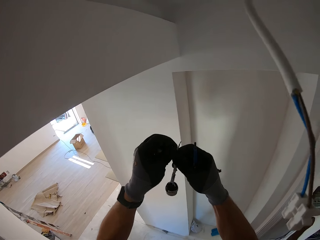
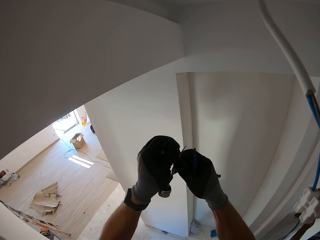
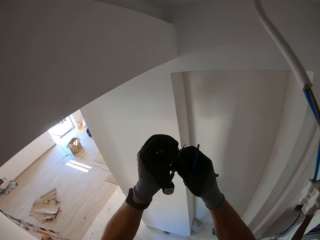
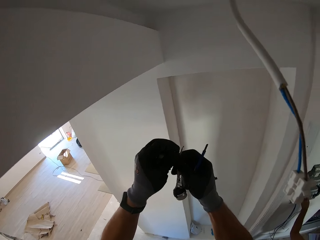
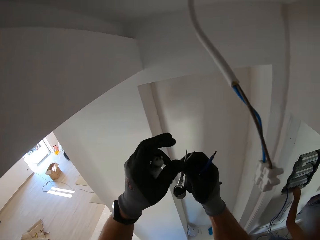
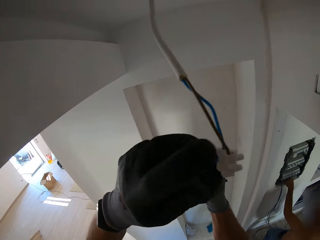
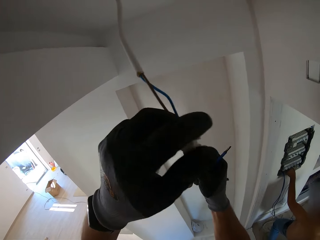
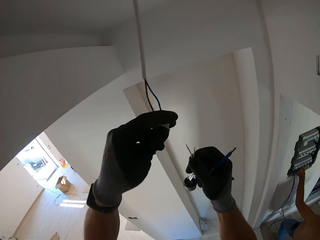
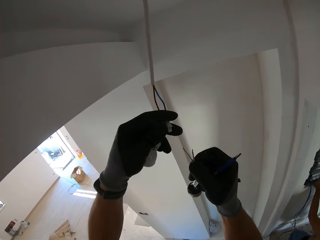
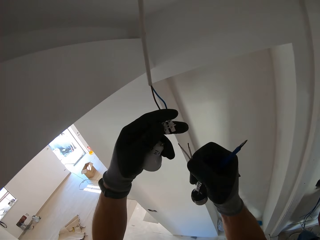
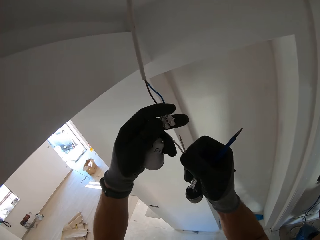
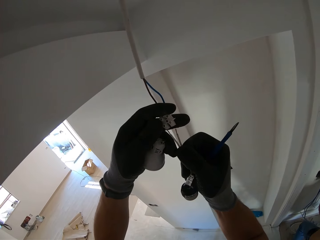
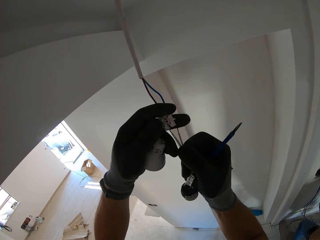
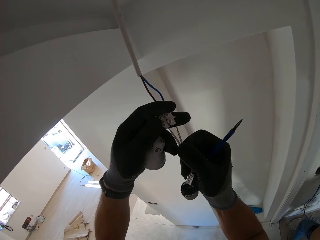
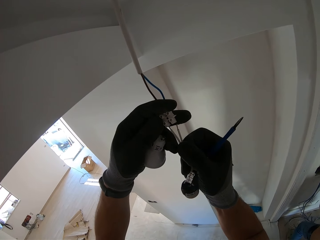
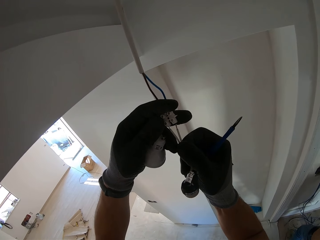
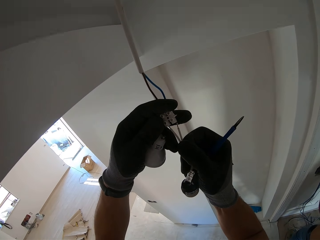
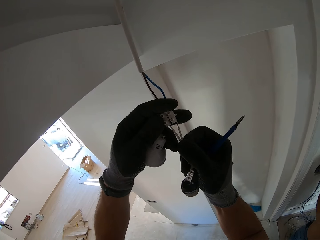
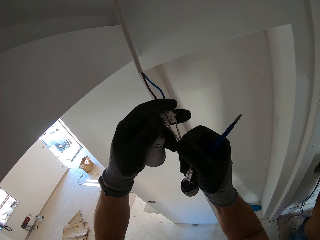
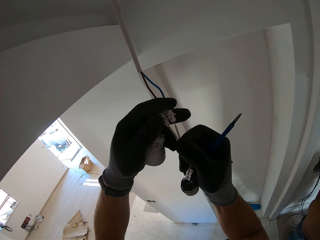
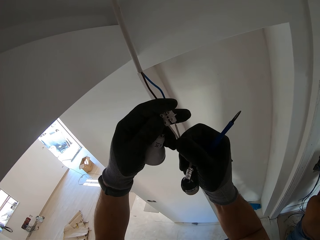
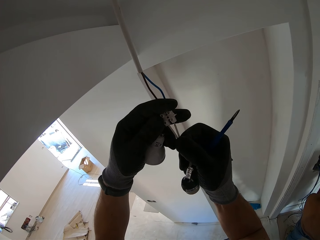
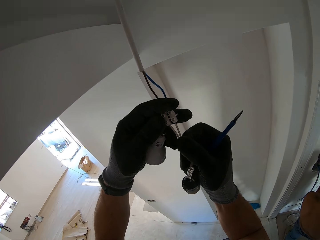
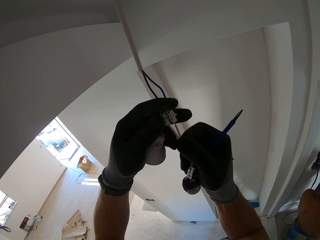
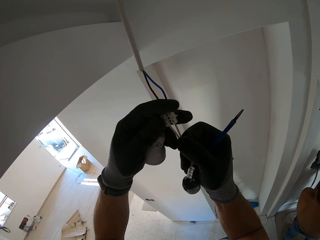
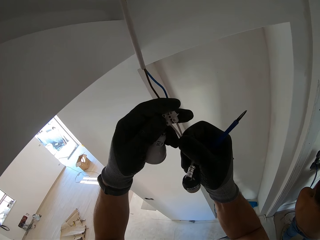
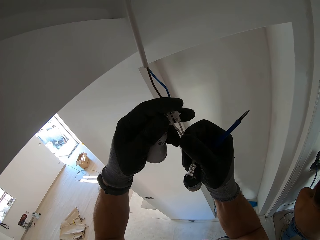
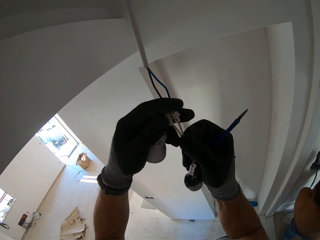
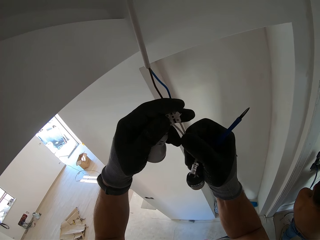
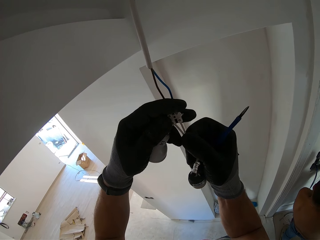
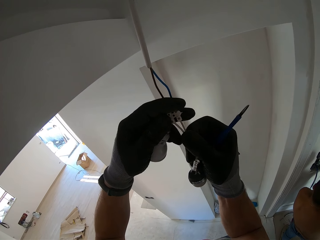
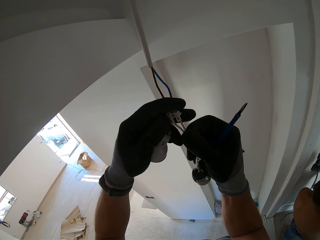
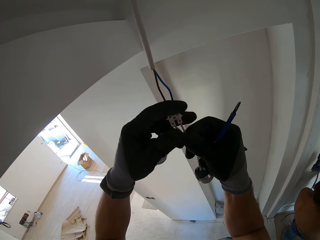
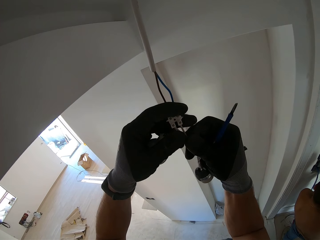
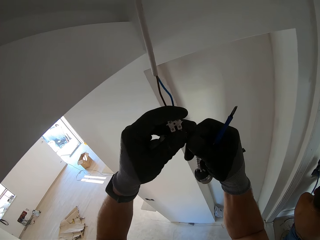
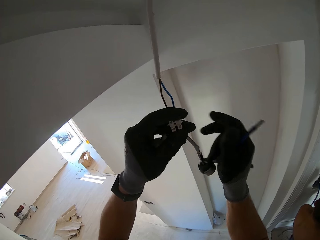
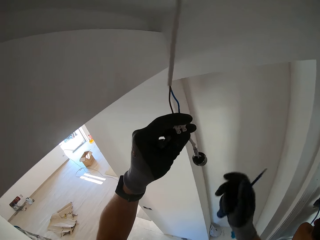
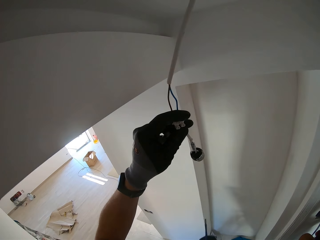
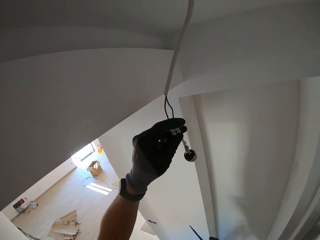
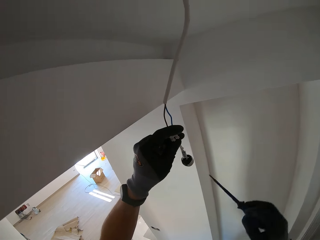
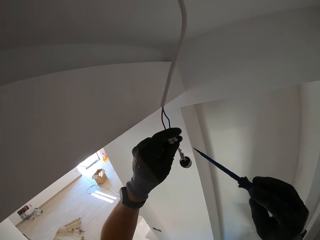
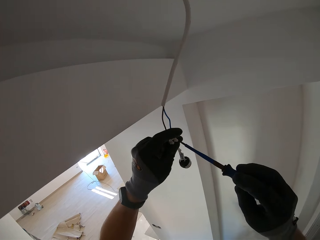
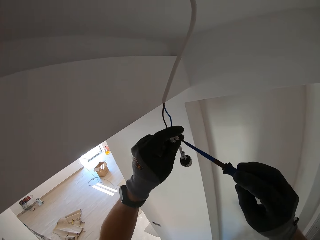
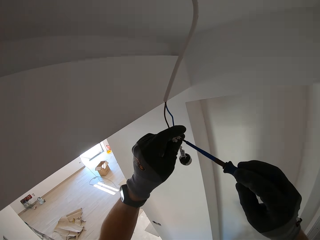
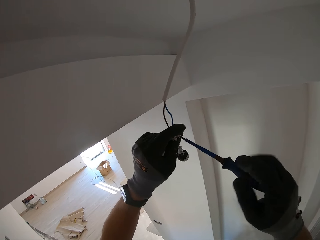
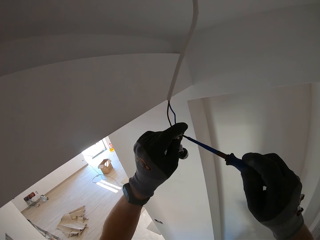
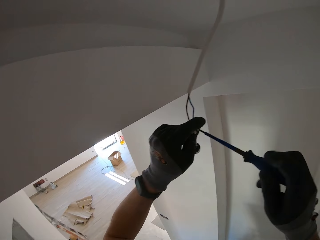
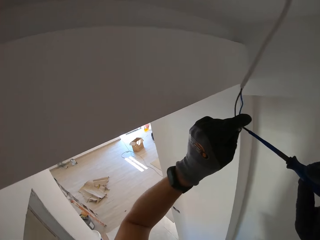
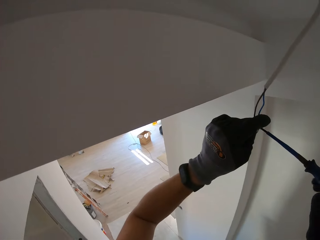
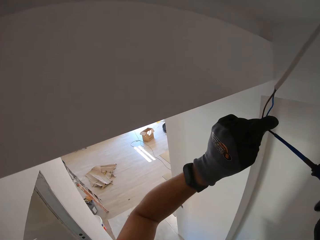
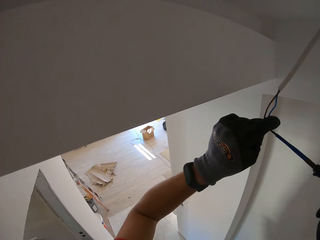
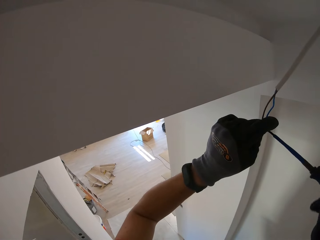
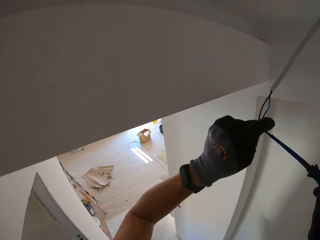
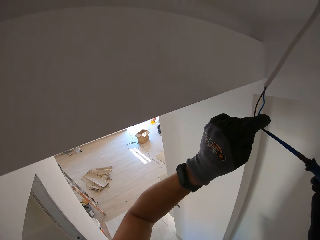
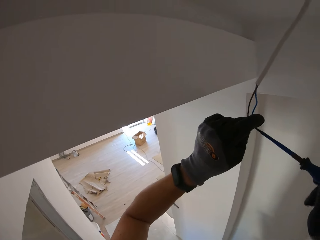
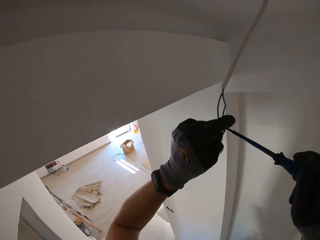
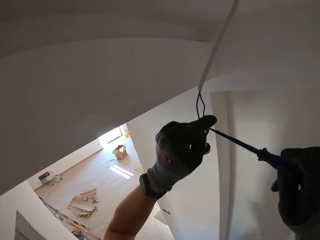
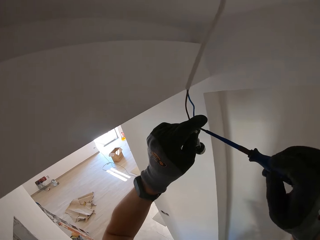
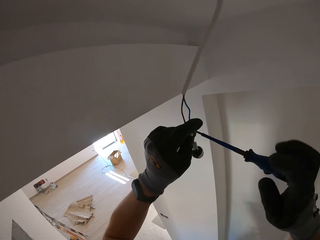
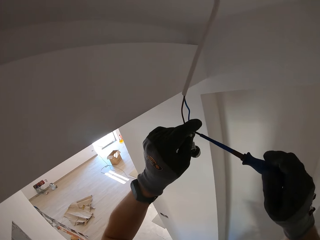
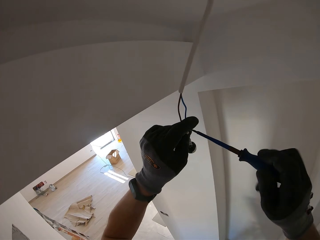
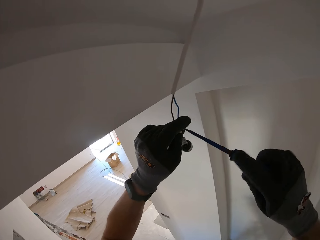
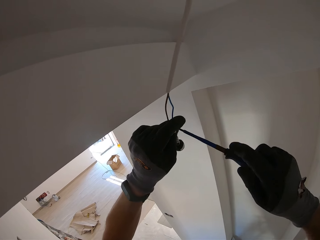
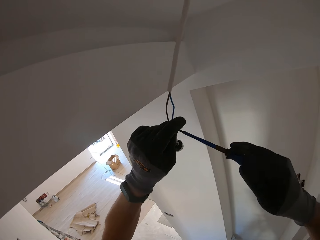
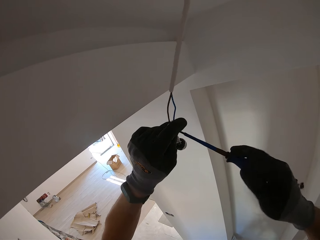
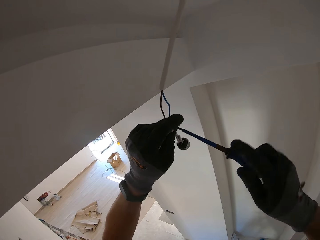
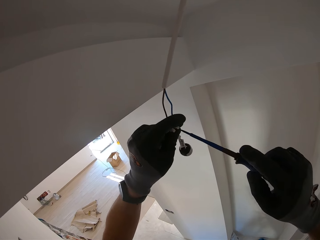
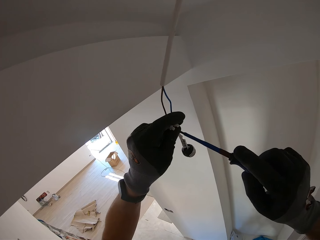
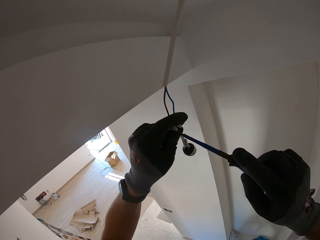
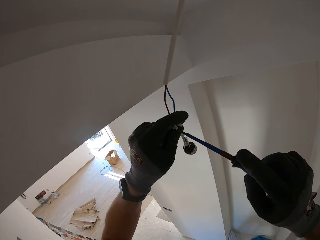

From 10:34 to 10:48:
The camera wearer inserts the wires into the connector. They fix the wire. They tighten the connector's screw using a screwdriver.

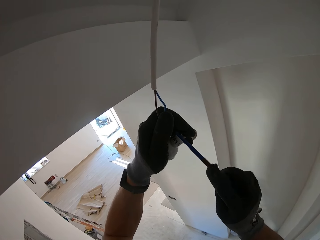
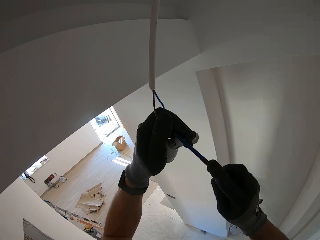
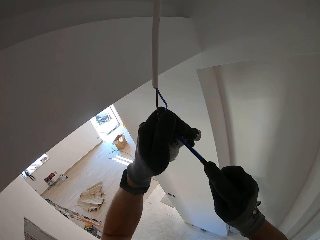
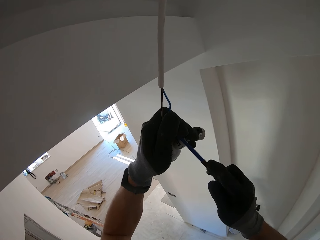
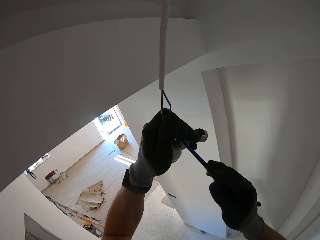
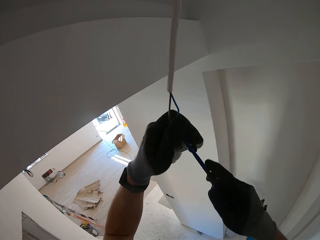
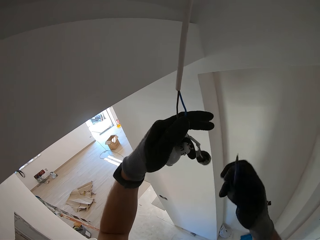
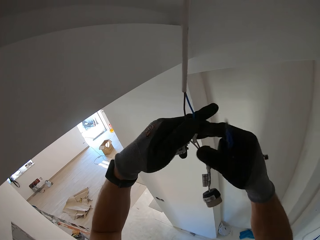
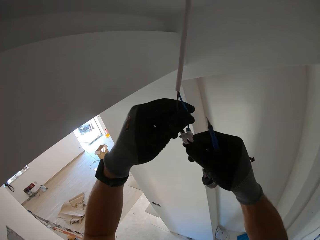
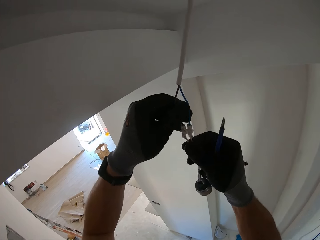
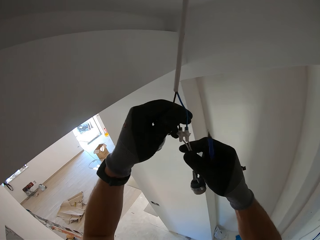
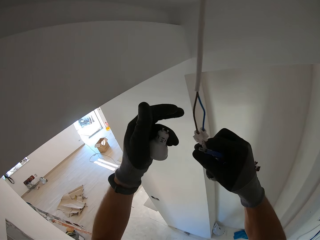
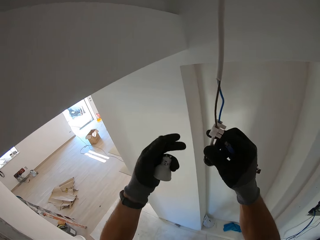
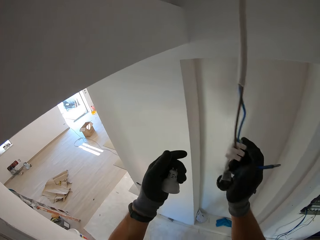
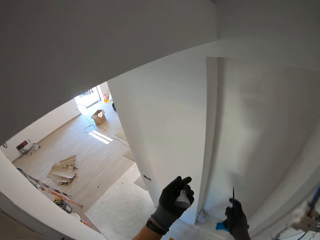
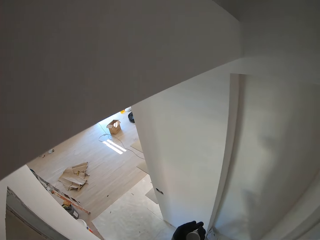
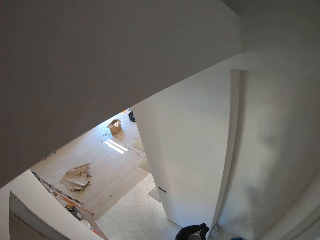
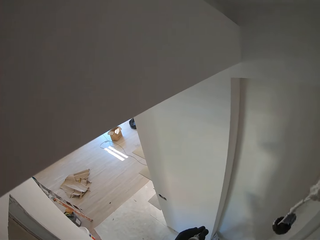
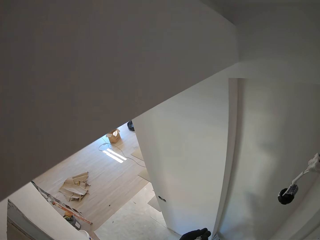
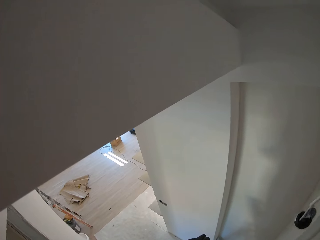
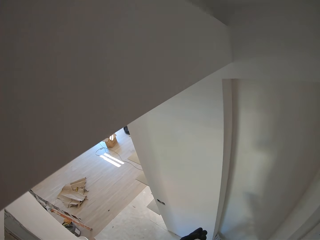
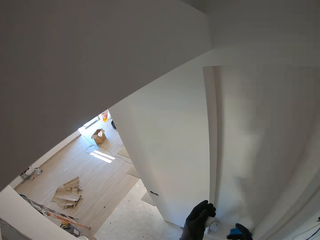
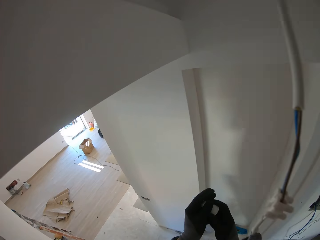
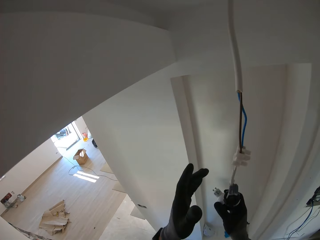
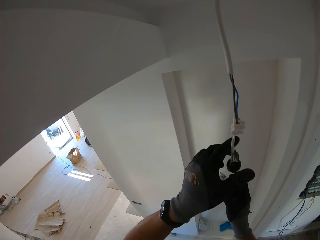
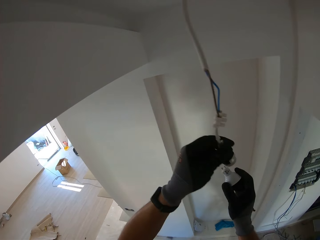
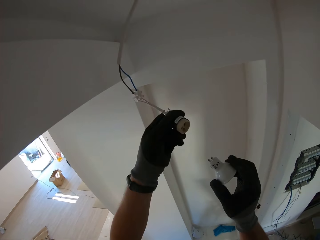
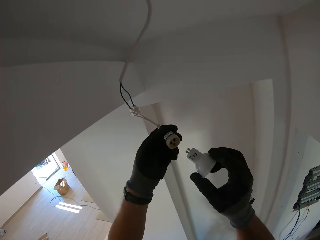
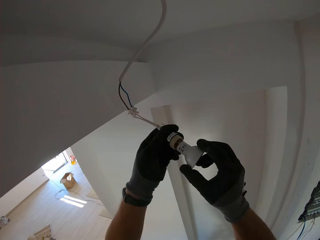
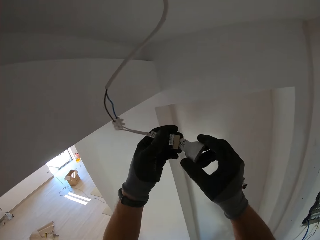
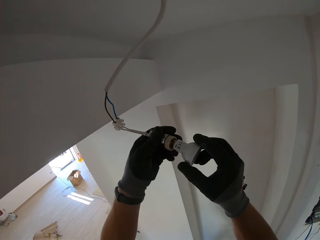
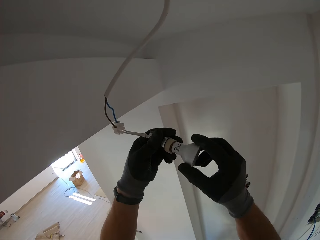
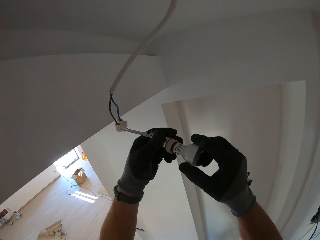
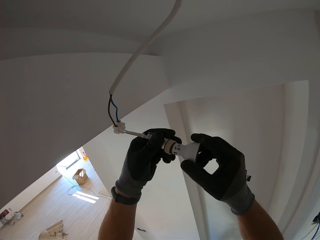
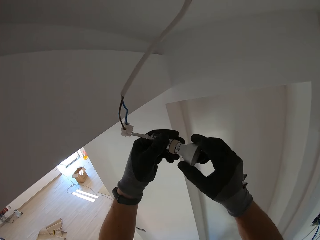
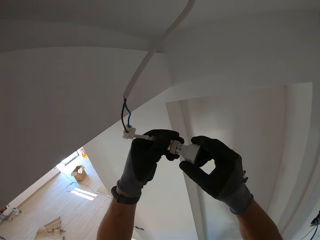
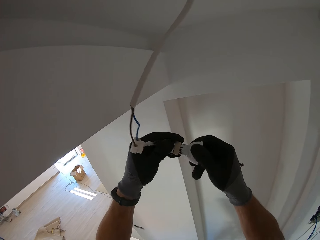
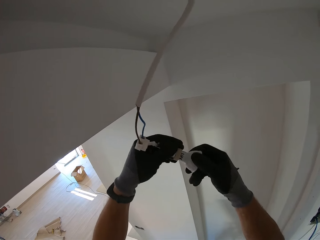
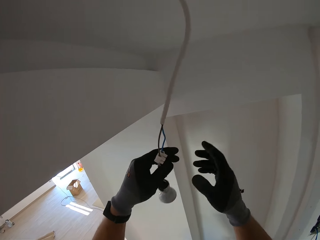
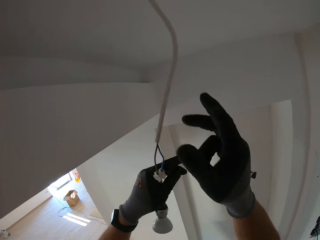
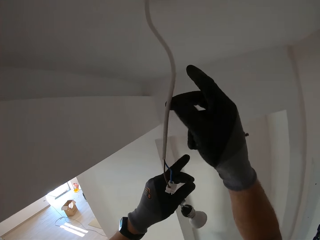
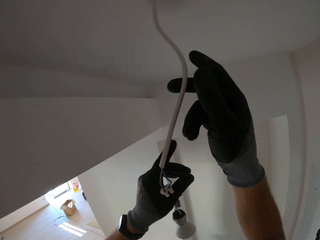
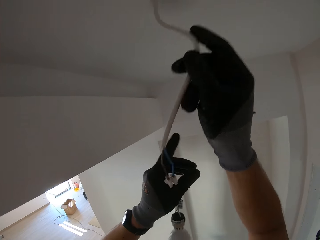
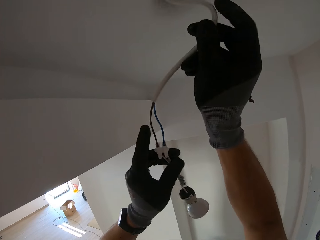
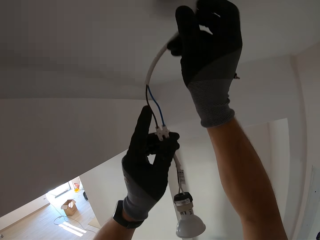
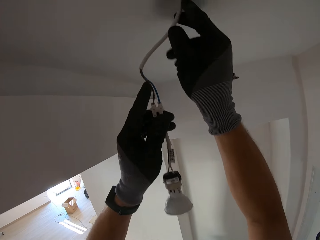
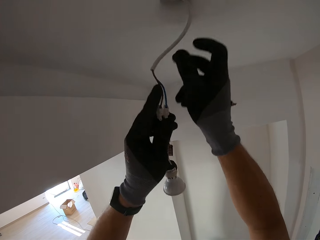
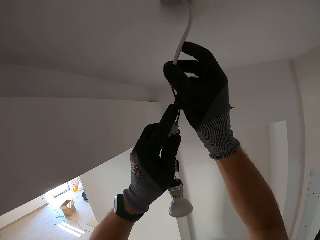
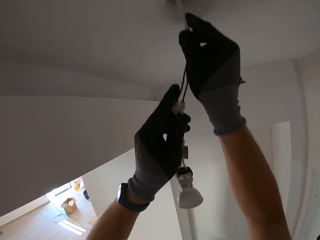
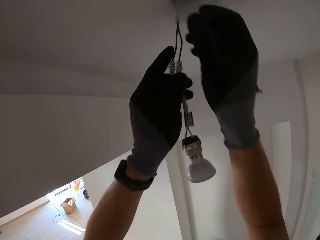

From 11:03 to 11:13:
The camera wearer examines the wire. They connect the bulb to the connector. They insert the bulb holder. They lift the wires.
